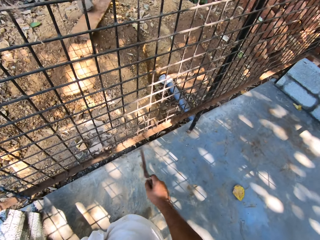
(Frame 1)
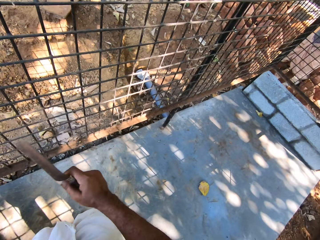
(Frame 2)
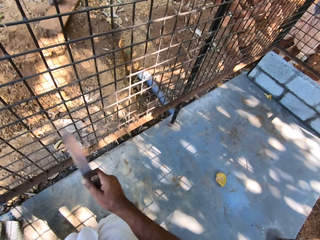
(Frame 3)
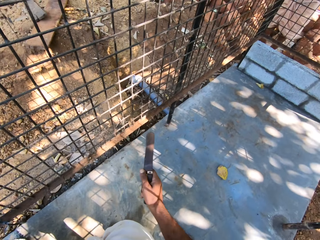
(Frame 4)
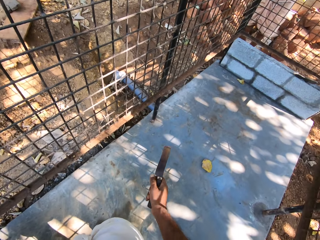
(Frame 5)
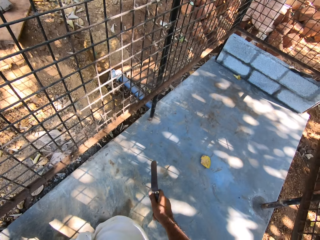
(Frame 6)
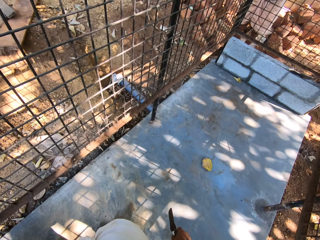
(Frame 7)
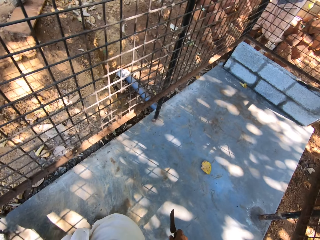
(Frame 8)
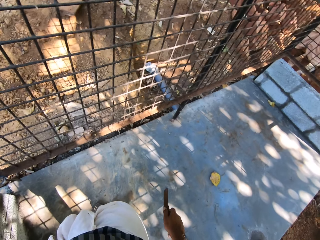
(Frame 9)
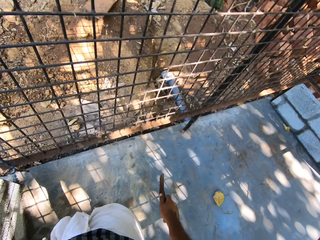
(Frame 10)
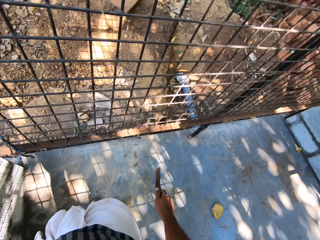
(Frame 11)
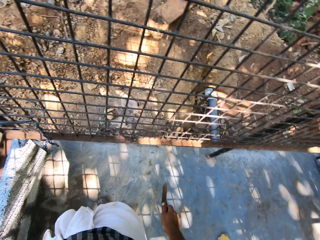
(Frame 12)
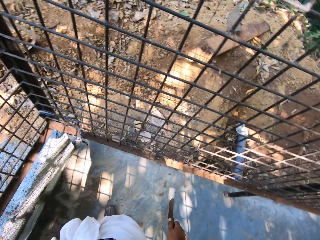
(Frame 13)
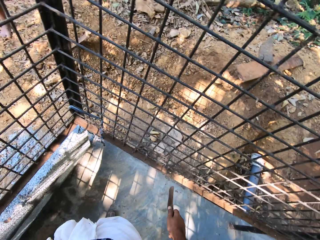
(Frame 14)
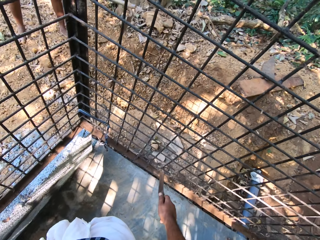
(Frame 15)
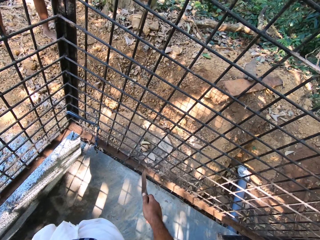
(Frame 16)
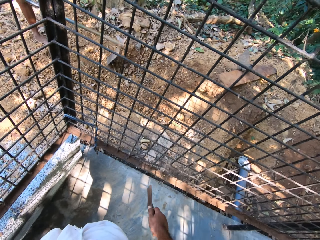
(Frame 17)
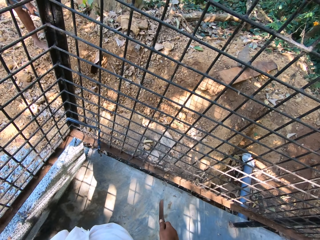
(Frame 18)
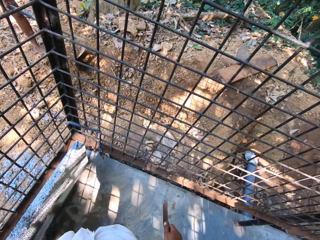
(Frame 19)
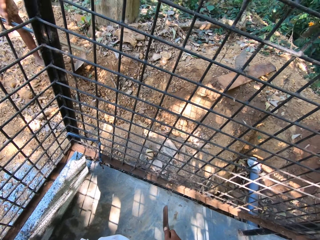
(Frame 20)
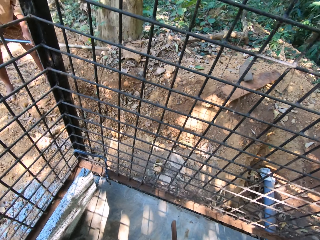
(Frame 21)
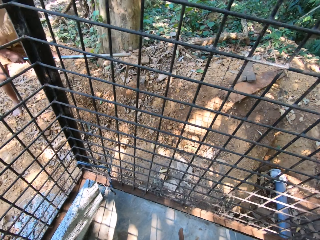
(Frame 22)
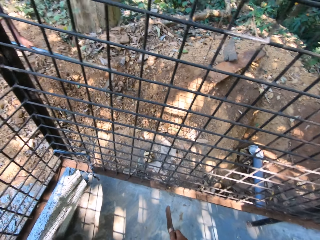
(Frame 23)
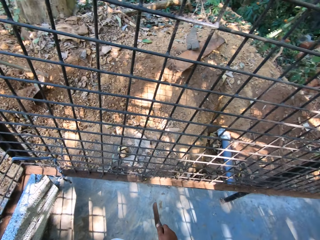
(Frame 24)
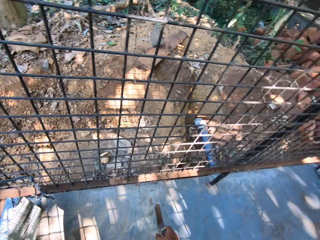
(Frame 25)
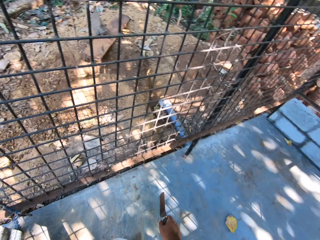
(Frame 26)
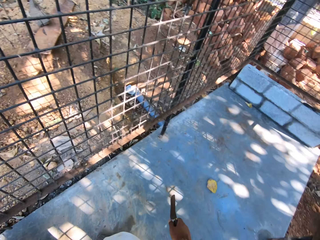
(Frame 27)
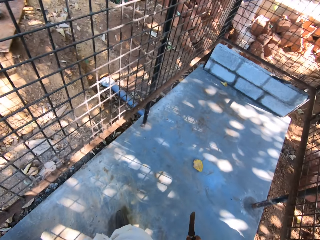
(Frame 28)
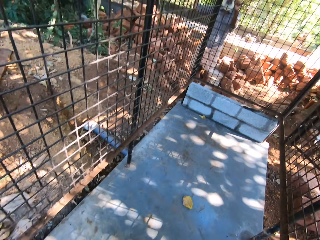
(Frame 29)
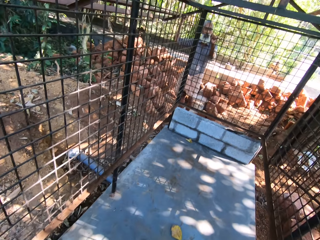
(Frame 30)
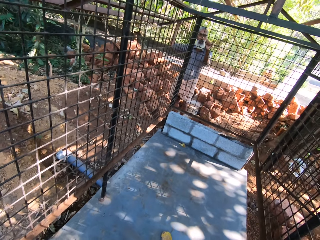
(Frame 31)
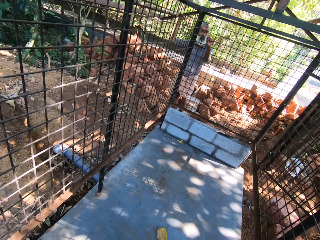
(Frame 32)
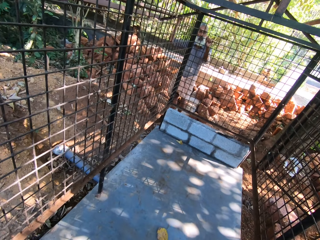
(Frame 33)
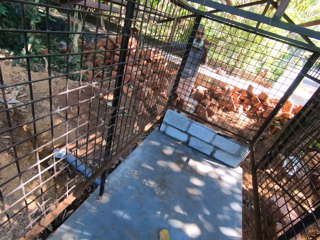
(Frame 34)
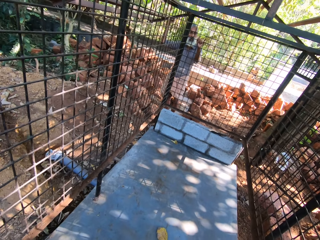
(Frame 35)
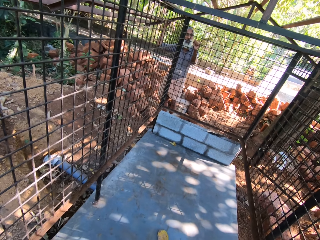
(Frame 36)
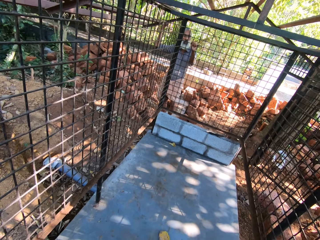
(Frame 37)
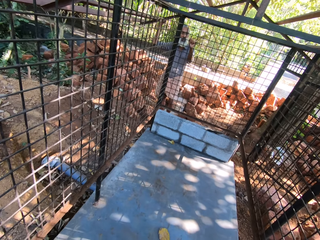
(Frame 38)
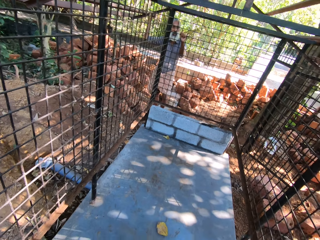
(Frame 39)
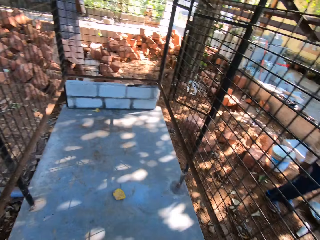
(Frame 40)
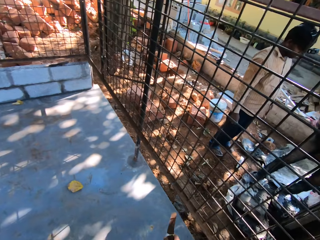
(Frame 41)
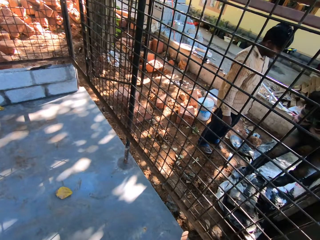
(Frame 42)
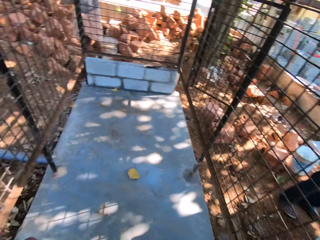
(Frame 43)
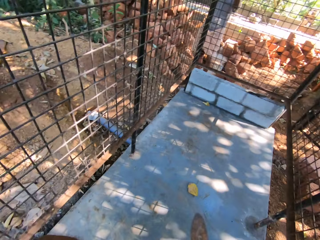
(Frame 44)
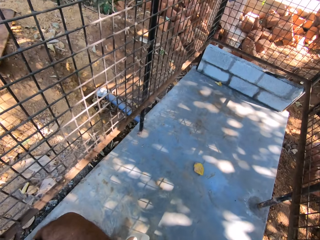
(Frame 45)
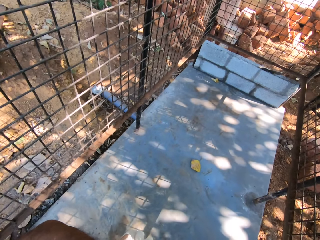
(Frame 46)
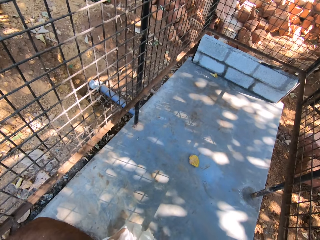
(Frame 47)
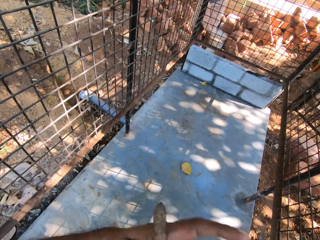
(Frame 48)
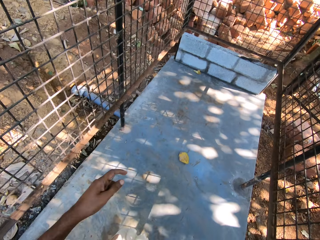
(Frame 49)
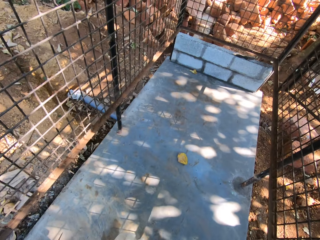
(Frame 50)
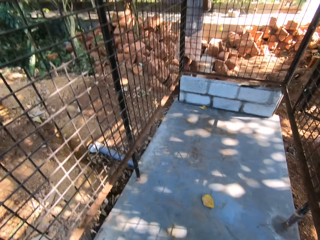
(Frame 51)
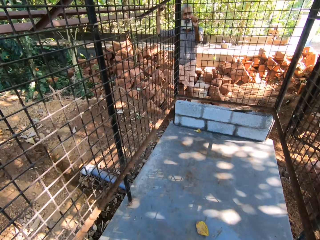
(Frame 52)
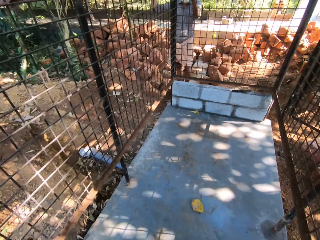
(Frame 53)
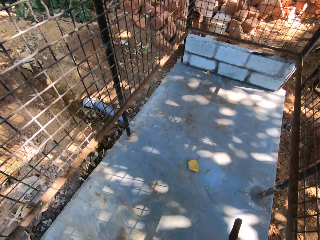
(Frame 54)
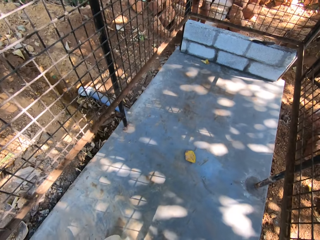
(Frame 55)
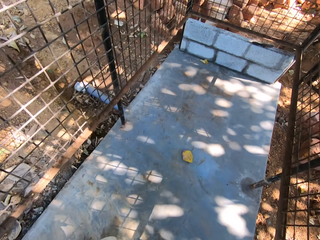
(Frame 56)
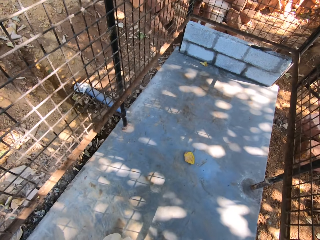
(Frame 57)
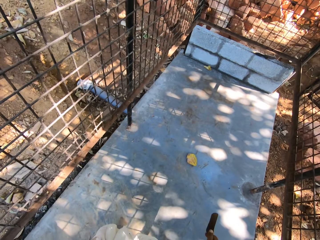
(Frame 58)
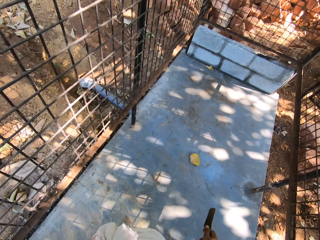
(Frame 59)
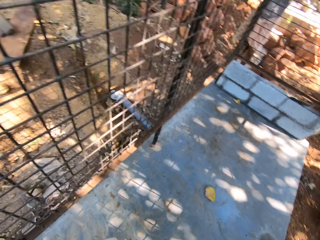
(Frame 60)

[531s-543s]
The man clears the ground with the hoe in his hands. The camera wearer touches his face with his left hand.

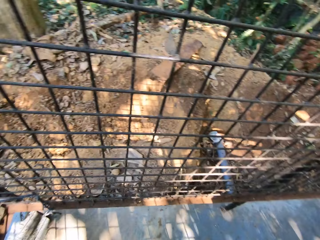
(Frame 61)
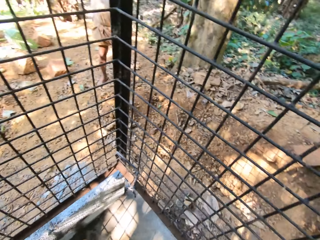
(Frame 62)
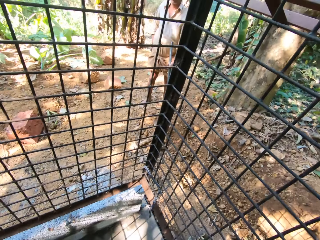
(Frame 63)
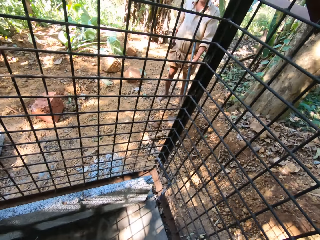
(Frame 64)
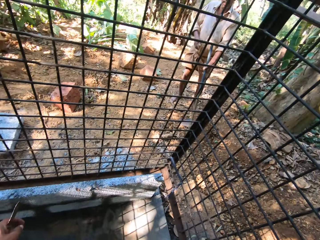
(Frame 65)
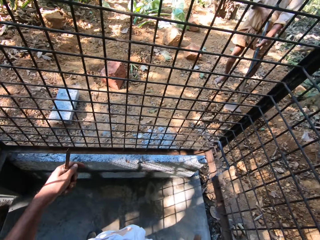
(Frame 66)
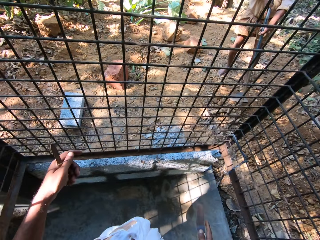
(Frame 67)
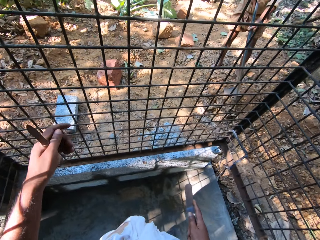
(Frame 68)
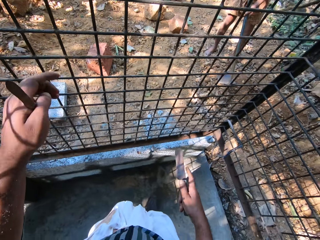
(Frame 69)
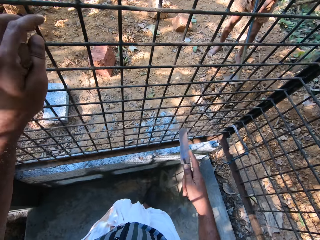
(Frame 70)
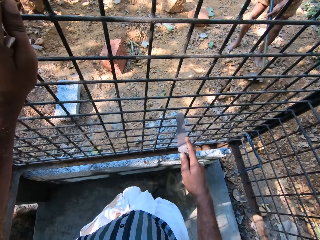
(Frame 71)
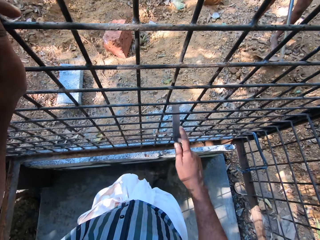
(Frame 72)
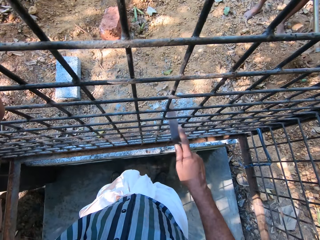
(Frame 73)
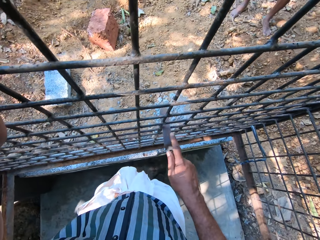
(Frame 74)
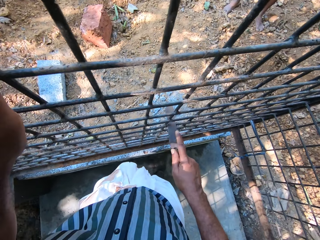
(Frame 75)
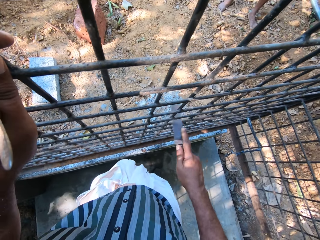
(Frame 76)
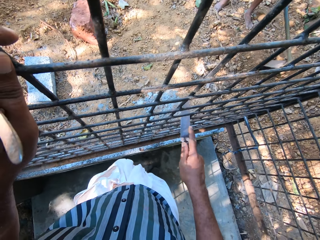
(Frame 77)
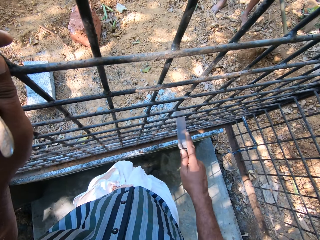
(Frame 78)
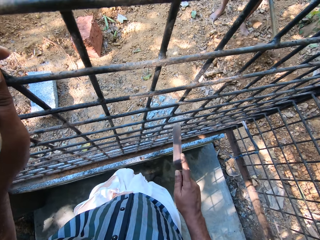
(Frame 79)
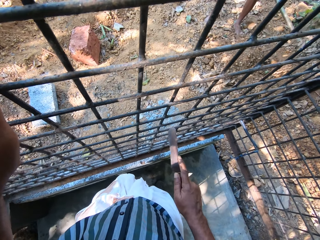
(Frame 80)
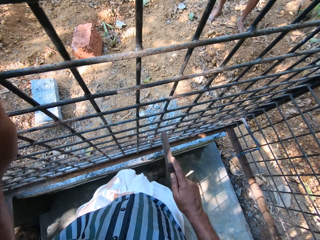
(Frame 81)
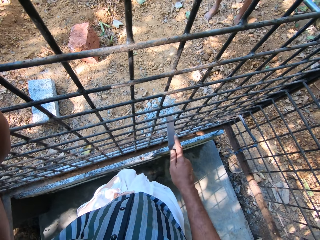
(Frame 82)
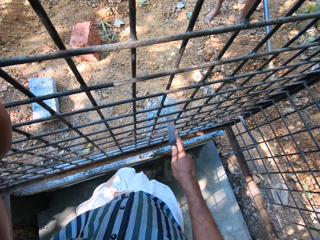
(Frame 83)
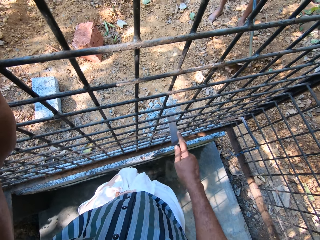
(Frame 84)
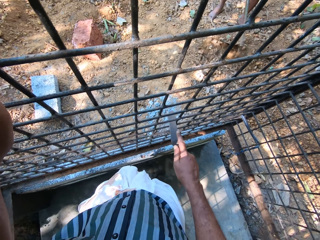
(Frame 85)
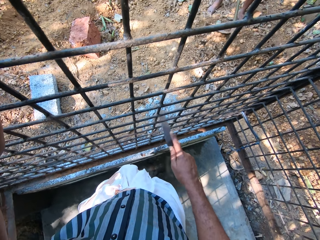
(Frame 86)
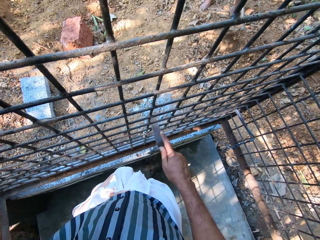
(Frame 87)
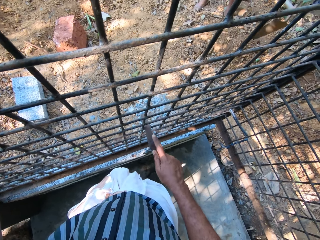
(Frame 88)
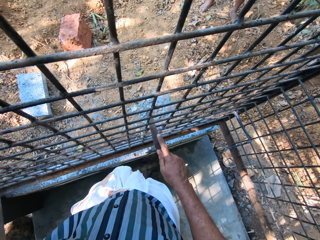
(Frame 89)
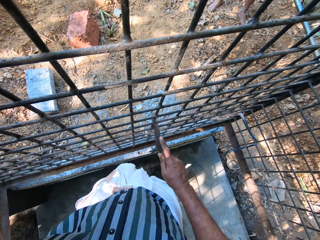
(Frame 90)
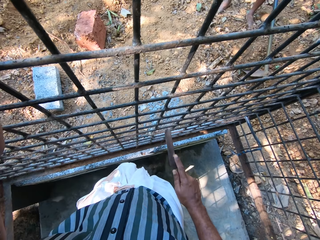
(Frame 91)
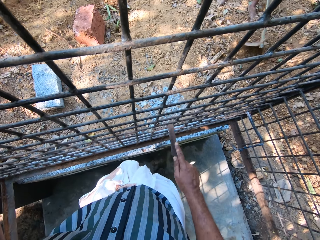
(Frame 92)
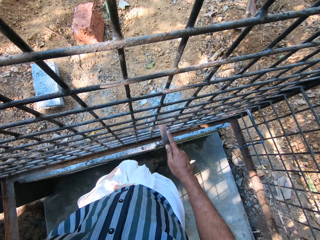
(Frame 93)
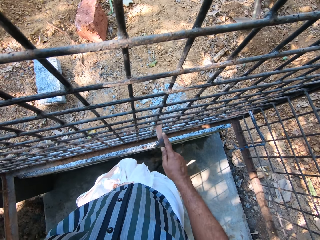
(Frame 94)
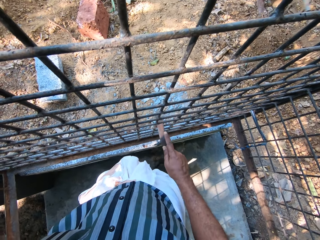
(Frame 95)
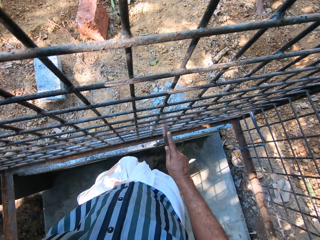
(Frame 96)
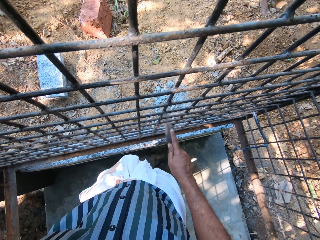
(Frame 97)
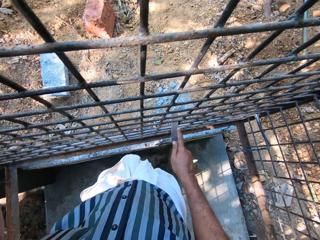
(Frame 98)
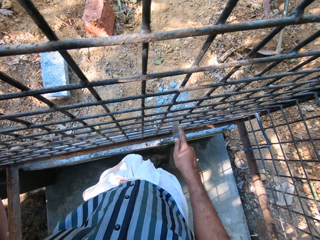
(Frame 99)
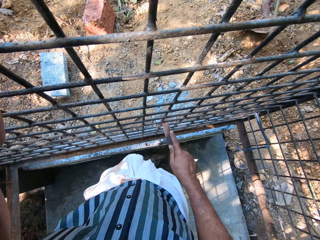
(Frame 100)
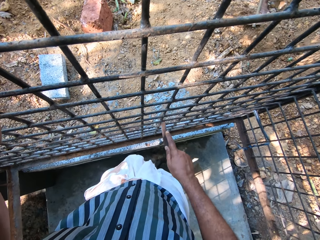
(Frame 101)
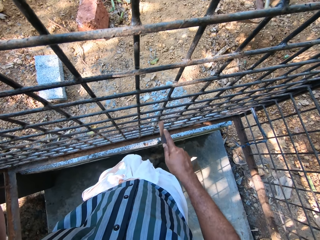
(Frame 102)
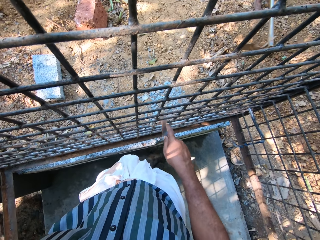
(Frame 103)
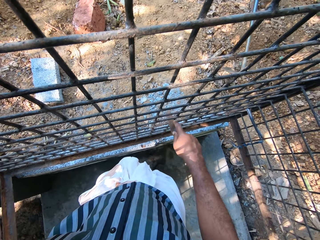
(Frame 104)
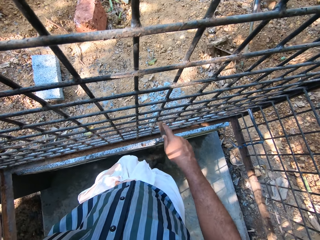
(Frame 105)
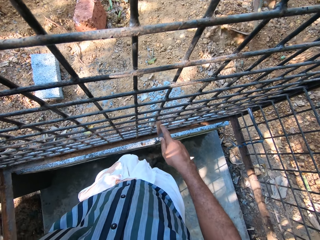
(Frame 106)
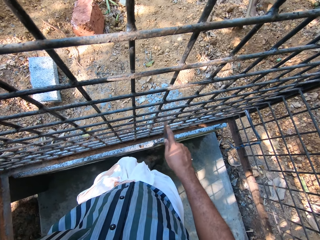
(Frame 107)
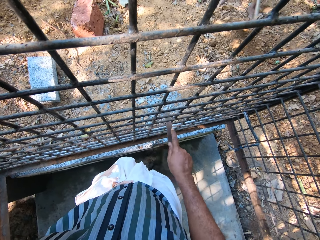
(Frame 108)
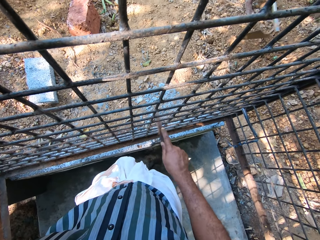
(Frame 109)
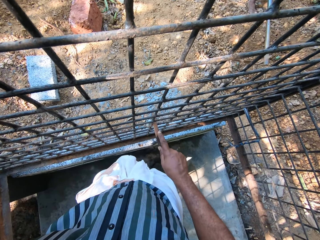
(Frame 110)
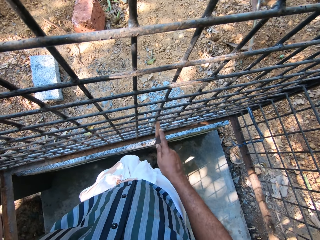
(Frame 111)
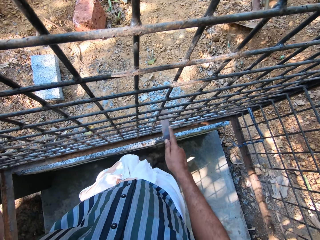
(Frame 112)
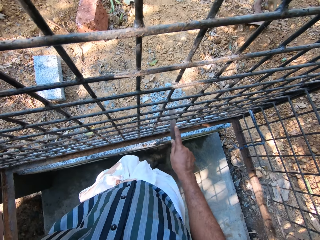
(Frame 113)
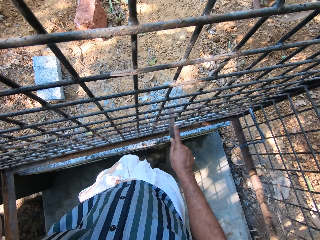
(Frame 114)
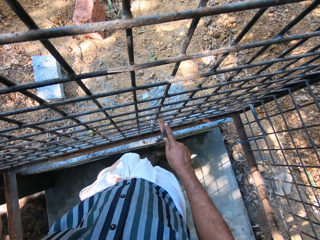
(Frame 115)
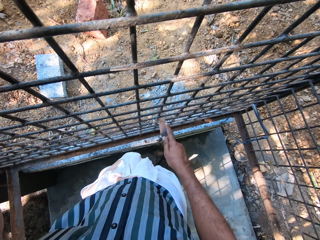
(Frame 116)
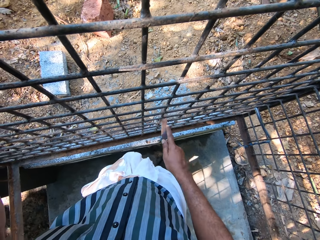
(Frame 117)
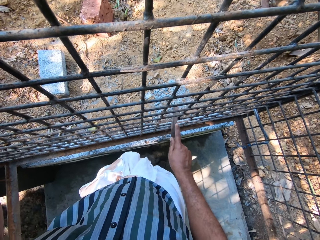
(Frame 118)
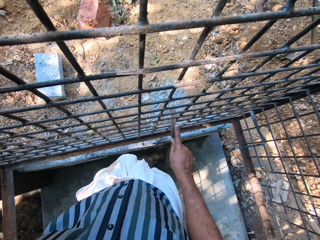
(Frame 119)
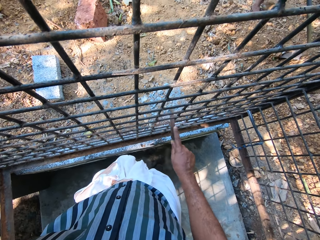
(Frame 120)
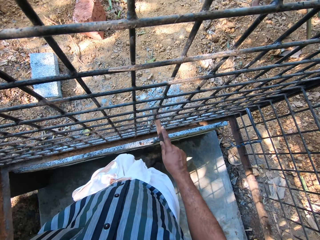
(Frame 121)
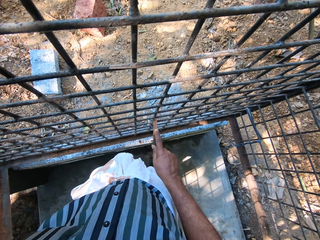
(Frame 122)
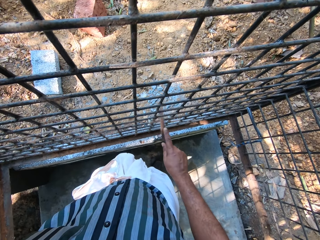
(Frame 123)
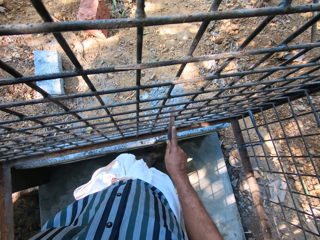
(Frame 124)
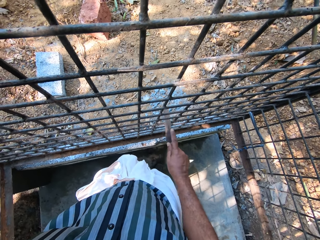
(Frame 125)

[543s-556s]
The man holds the hoe with his hands. The camera wearer holds the metal cage with his left hand. He files the metal cage with the file in his right hand. The man clears the ground with the hoe in his hands.
